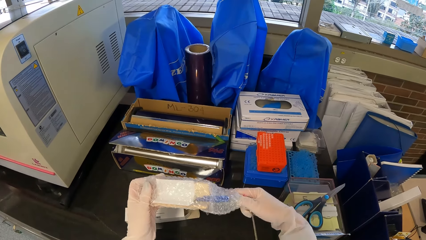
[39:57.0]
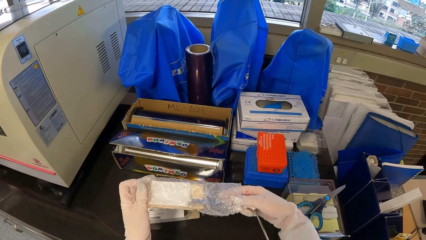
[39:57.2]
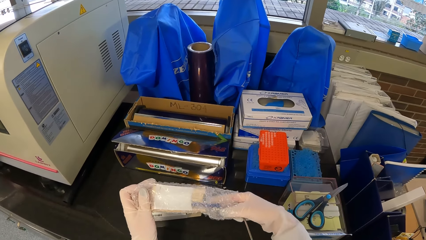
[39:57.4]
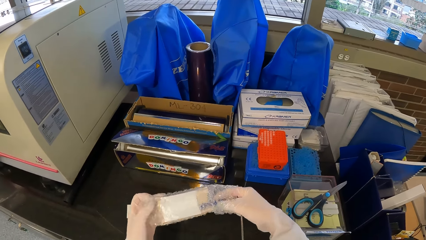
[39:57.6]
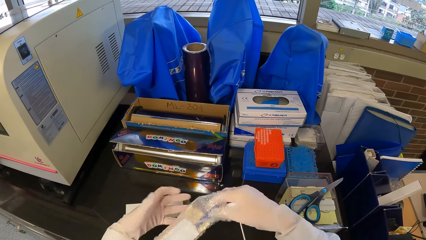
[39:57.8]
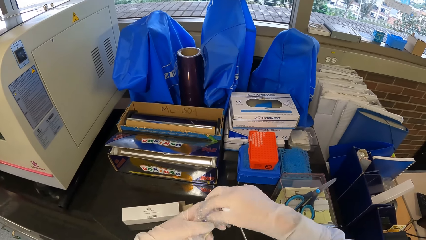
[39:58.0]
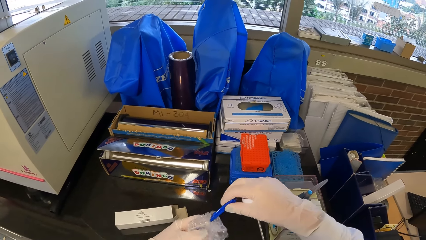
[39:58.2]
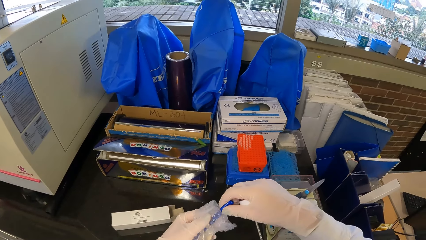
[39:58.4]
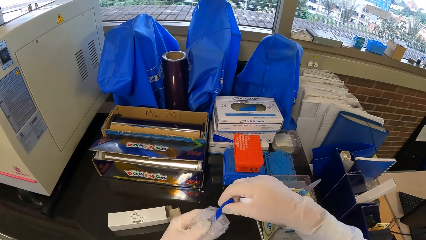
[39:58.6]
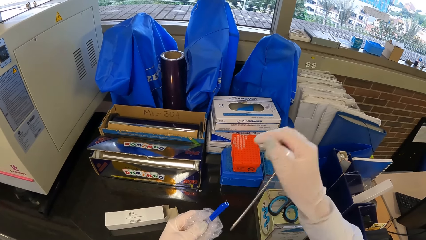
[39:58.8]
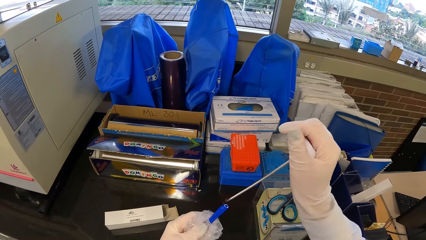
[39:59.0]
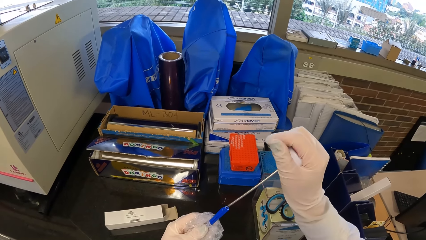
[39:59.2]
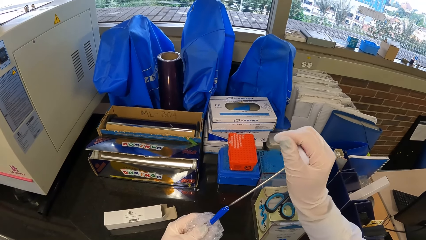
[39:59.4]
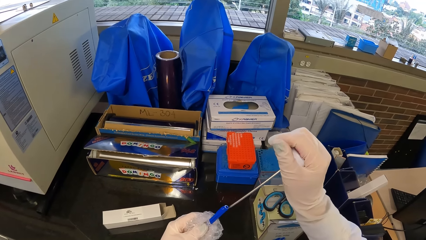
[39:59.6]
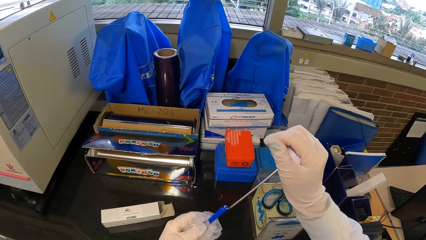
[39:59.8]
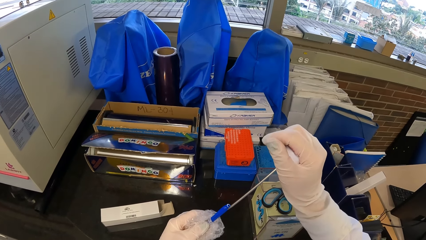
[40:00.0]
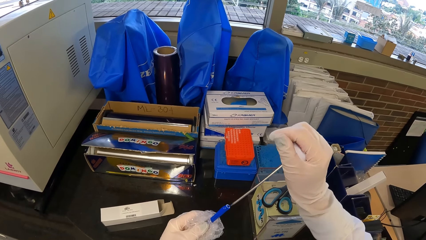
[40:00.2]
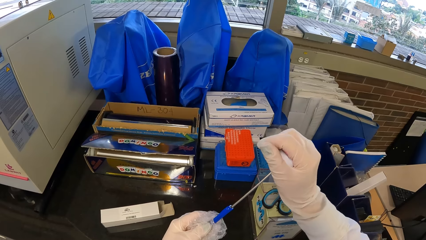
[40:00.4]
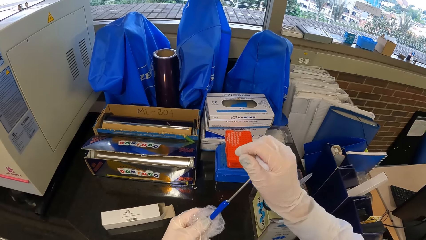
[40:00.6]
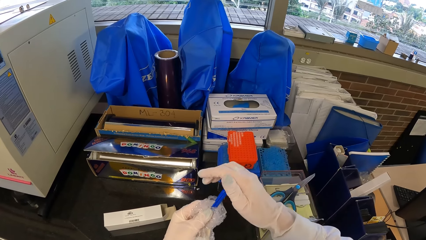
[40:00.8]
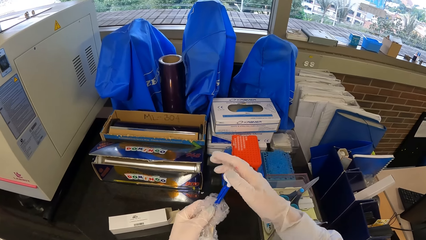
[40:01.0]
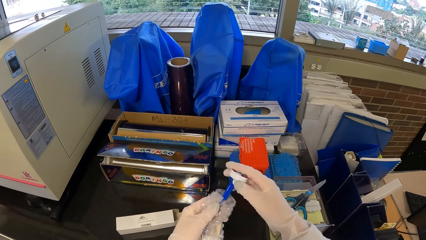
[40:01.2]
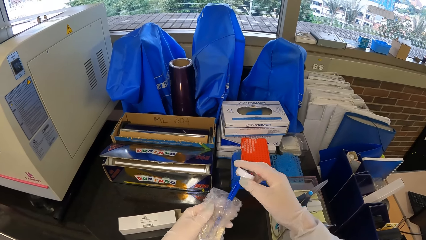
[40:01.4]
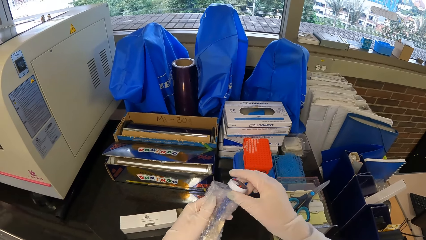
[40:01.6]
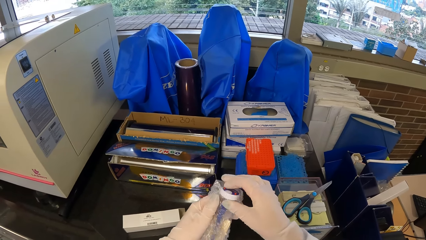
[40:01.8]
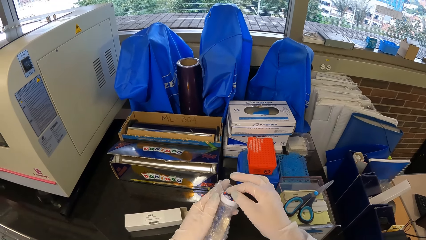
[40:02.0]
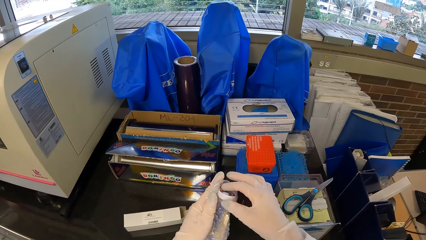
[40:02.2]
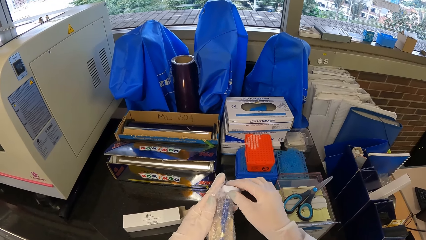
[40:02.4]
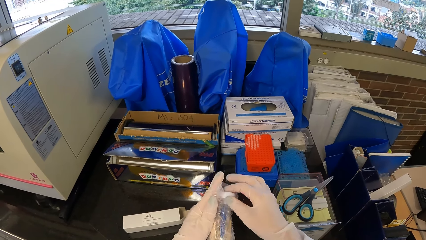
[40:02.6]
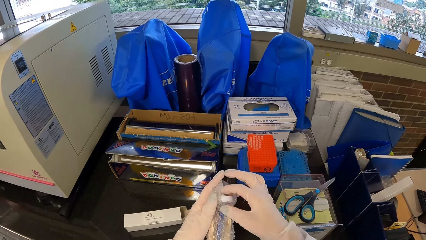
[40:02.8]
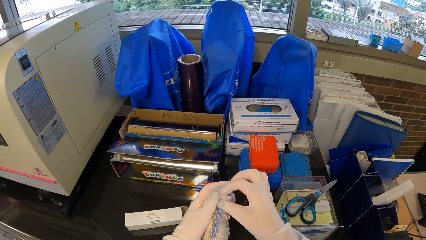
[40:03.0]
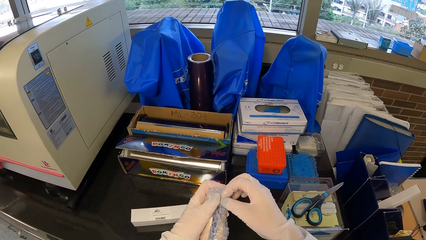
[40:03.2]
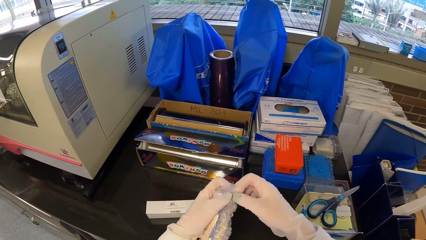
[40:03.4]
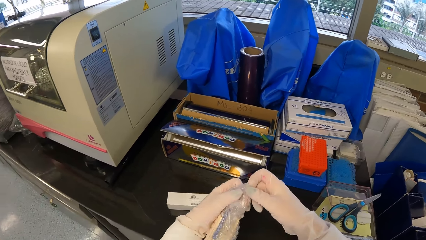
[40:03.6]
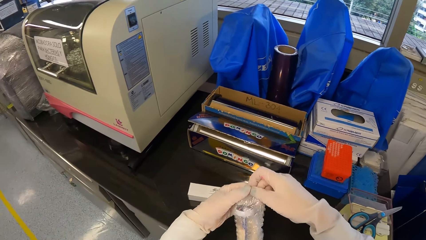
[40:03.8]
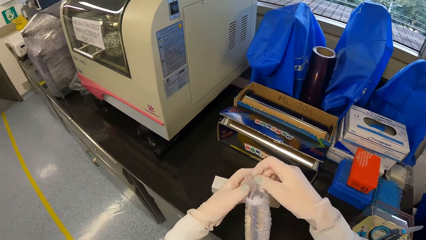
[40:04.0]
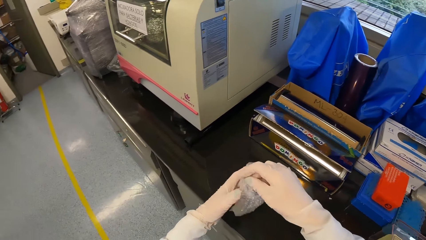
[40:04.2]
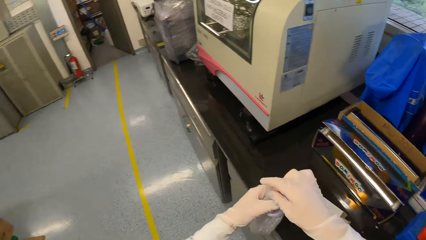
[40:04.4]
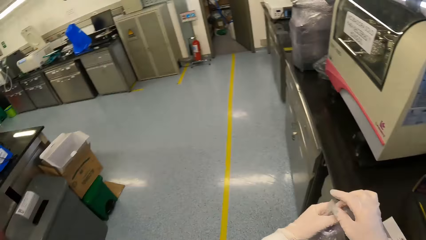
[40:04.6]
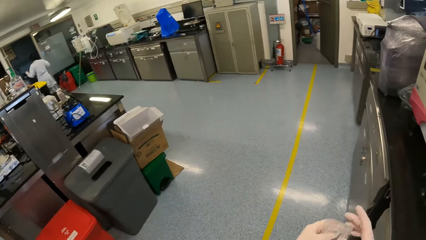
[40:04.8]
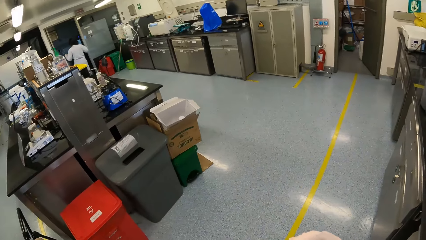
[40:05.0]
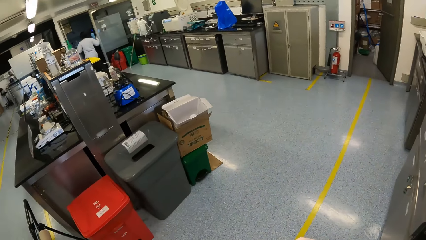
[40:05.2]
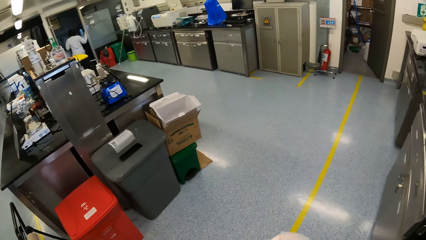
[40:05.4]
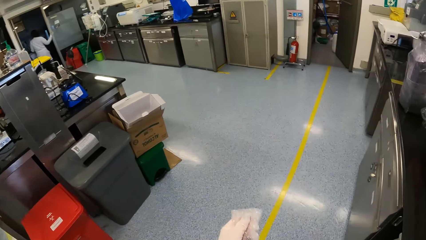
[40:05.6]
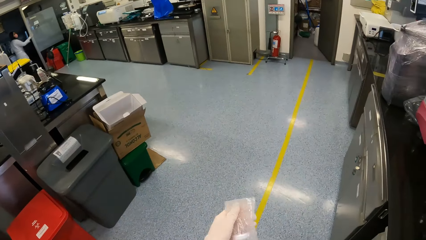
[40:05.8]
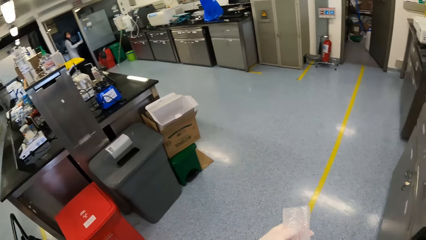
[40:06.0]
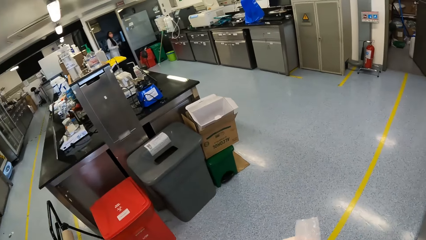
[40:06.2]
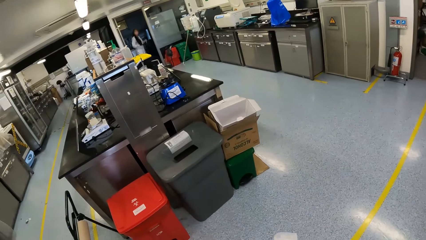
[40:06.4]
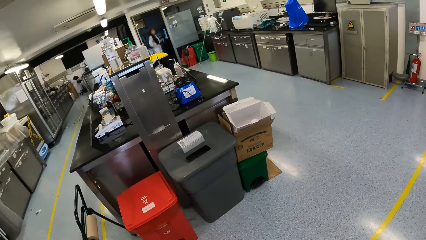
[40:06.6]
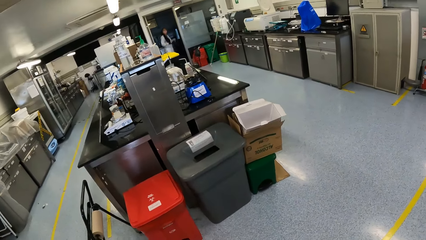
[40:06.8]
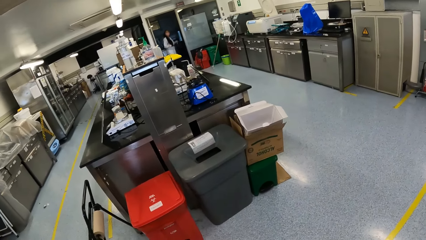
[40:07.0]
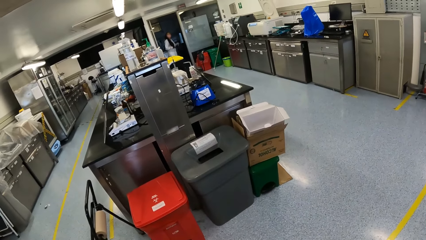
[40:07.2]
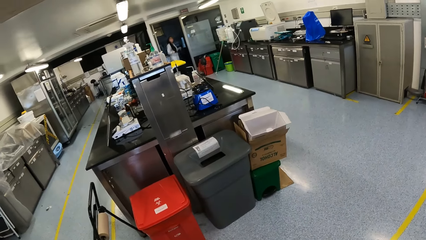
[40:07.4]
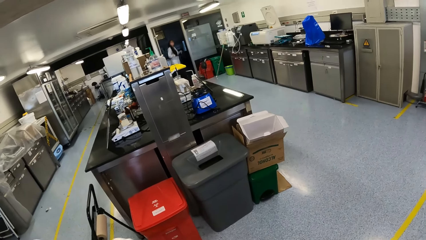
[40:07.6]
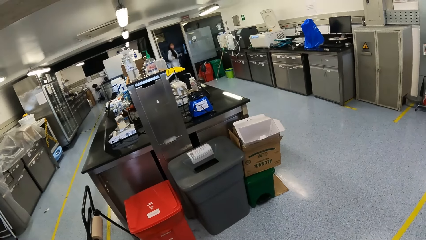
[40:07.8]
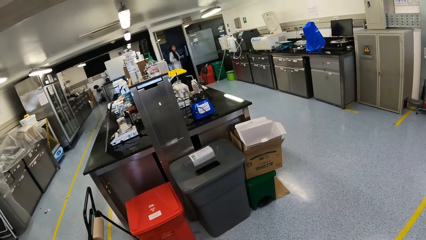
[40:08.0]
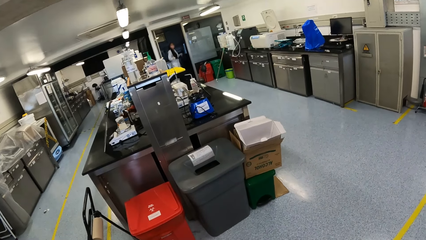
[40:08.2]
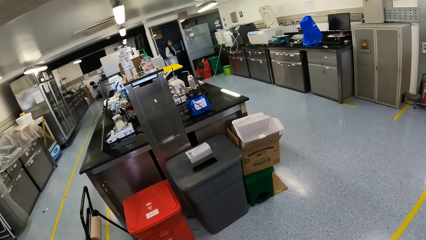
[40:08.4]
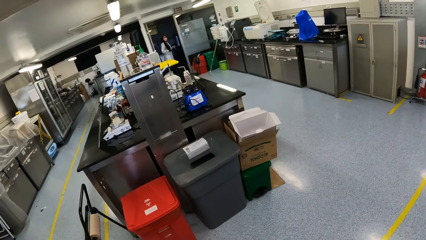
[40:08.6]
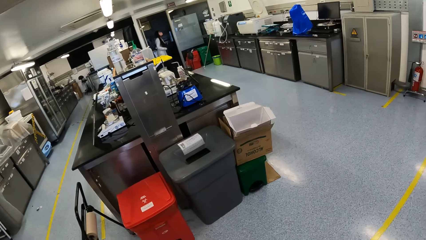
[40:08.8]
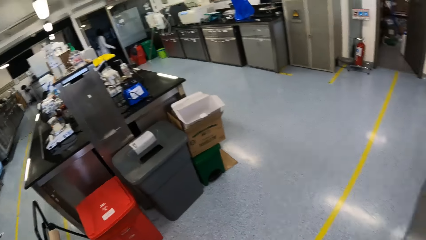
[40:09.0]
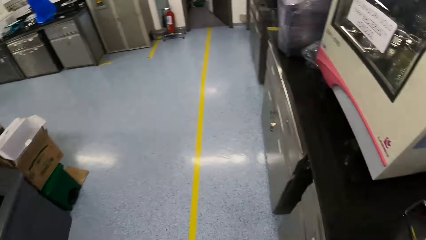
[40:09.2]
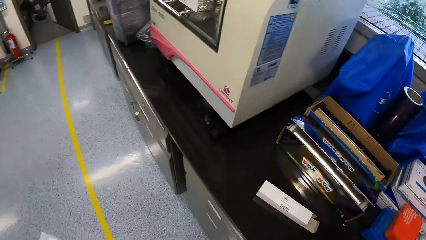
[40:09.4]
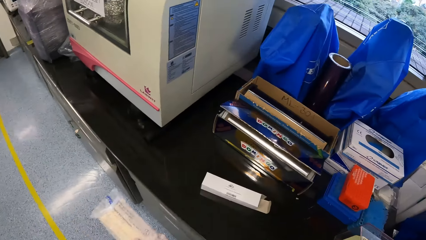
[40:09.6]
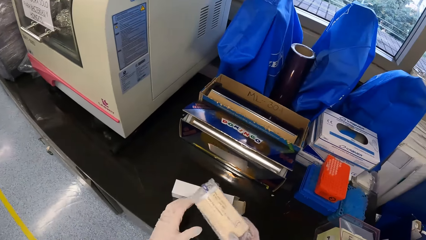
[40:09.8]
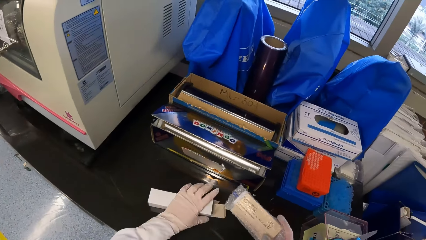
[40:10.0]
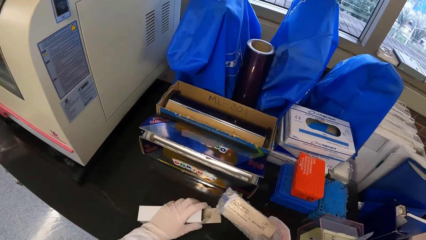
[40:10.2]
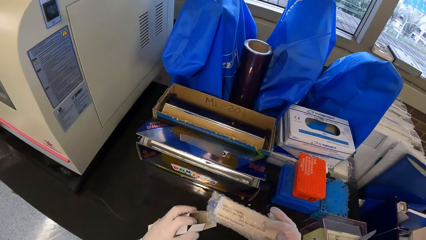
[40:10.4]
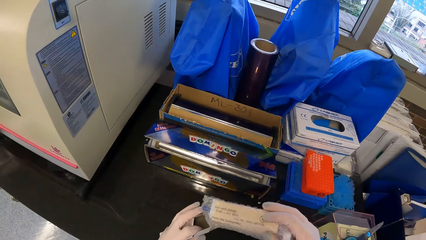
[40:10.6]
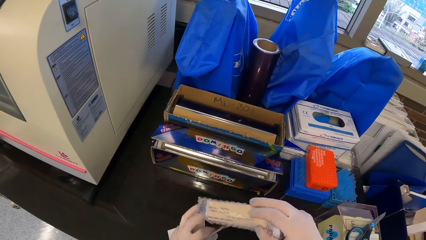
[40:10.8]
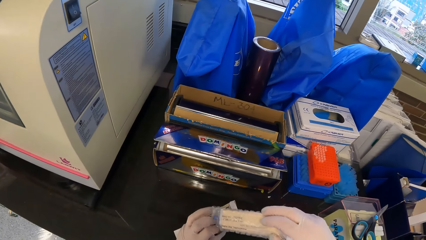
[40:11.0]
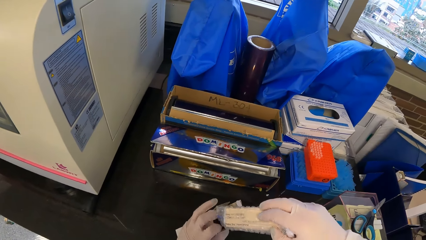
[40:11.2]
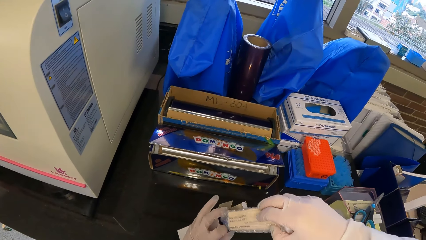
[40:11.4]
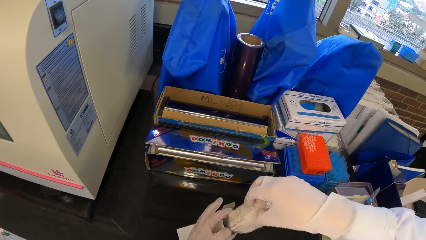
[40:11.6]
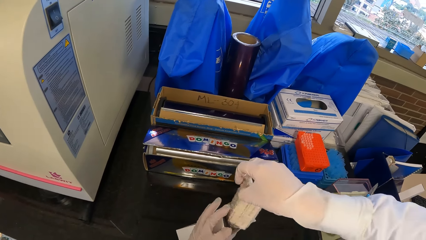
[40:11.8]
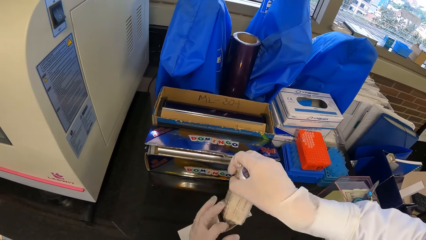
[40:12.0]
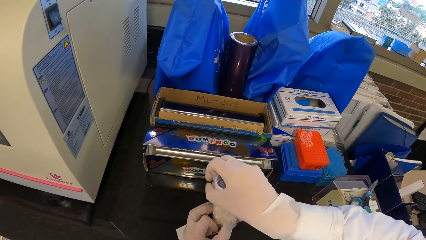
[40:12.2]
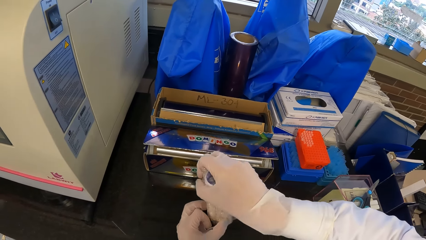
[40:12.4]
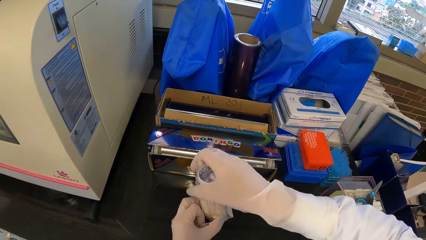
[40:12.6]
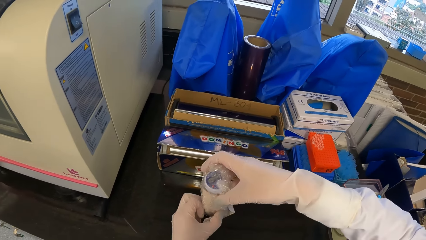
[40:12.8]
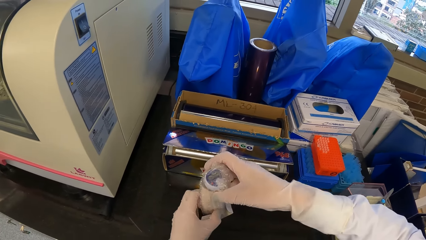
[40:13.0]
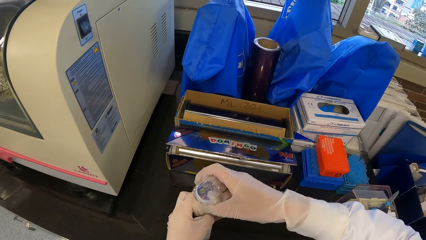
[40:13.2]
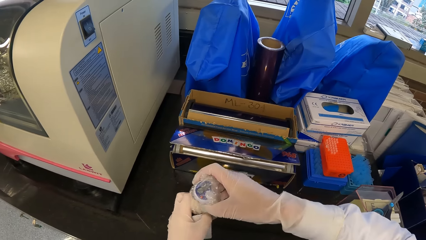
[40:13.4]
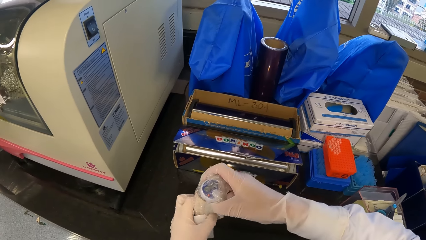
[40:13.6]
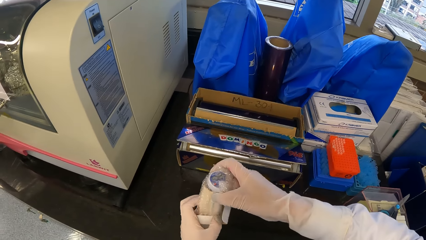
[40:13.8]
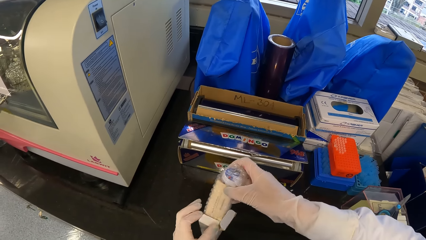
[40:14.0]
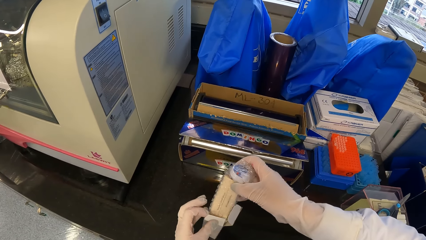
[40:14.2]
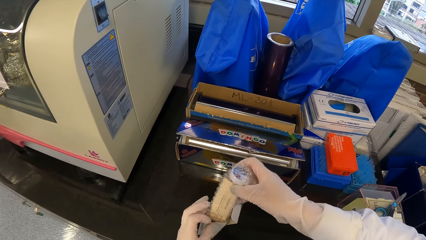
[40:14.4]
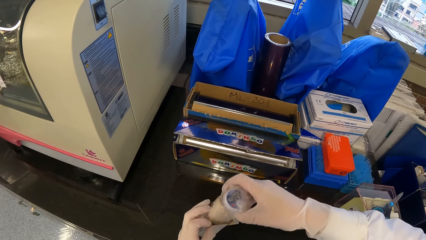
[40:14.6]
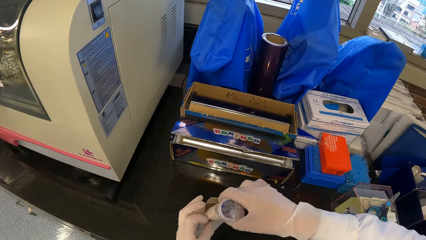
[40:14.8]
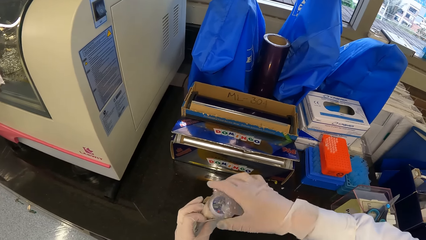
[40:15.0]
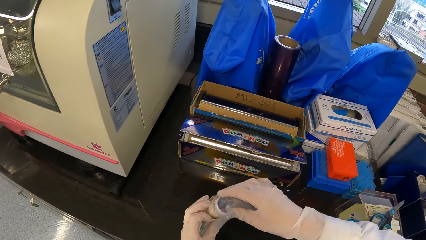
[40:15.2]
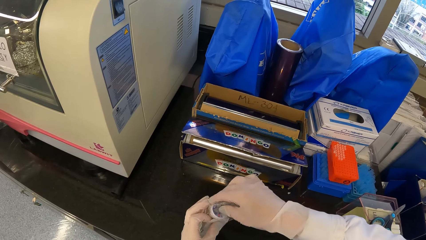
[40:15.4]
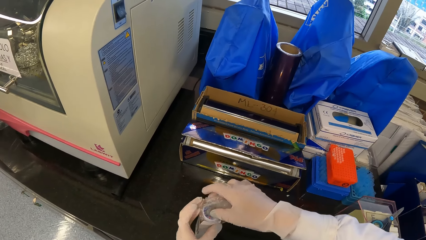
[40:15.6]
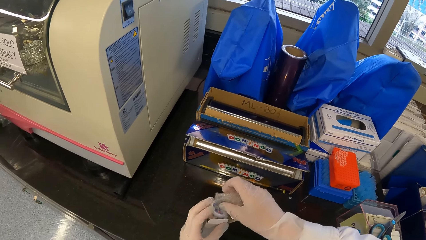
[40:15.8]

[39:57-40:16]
The camera wearer pulls a case from the plastic wrap with her right hand. She puts the thermometer into the case with her right hand. She pushes the case into the plastic wrap with her right hand. She holds the plastic wrap with both hands. She looks around the office. She converses with a woman. She picks up the packet from the table with her left hand. She opens the packet with her left hand. She puts the plastic wrap into the packet with her right hand.
